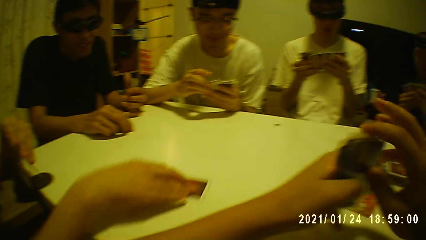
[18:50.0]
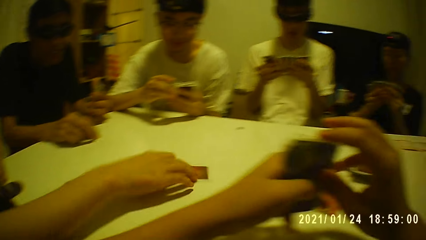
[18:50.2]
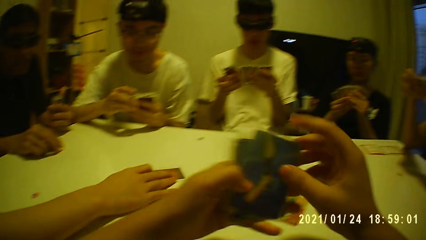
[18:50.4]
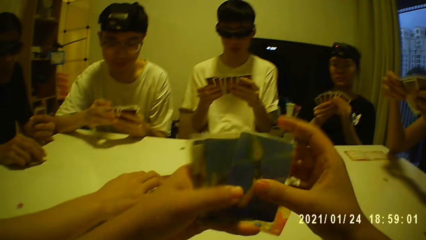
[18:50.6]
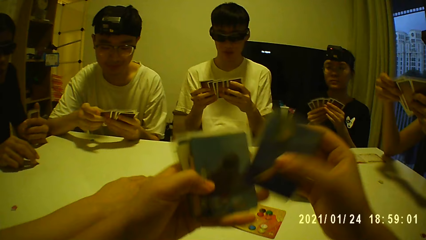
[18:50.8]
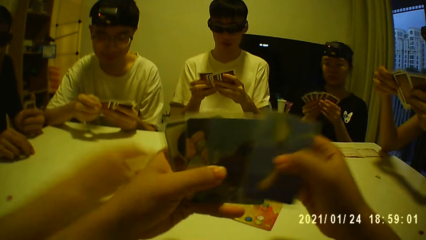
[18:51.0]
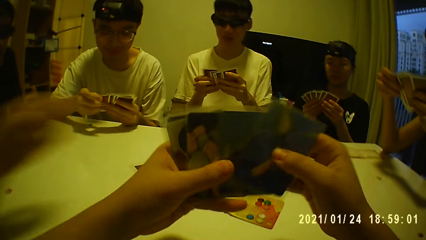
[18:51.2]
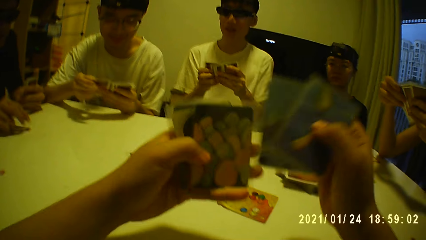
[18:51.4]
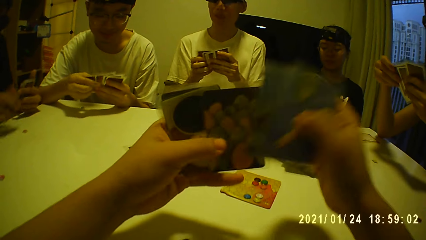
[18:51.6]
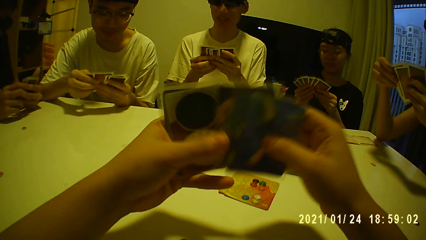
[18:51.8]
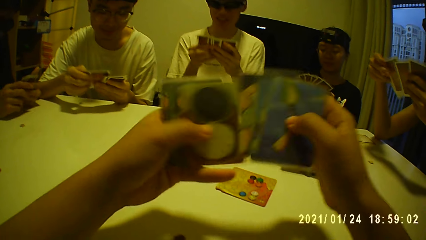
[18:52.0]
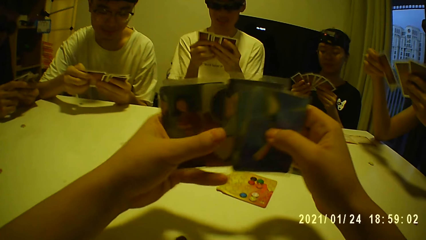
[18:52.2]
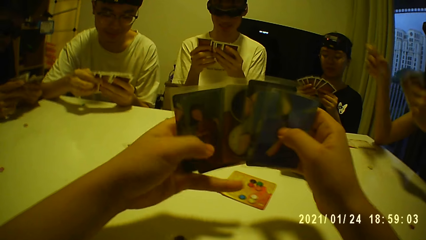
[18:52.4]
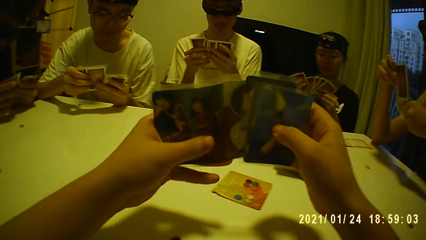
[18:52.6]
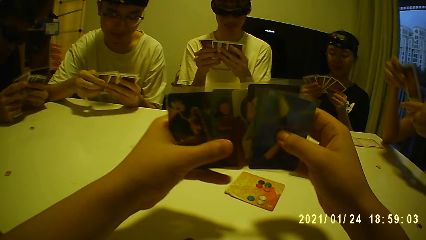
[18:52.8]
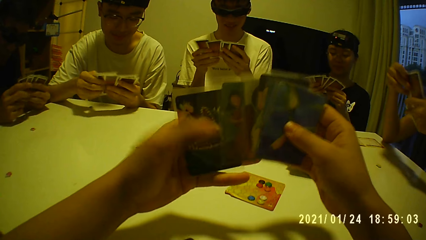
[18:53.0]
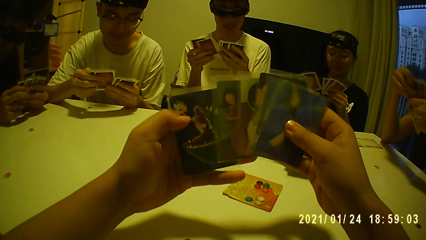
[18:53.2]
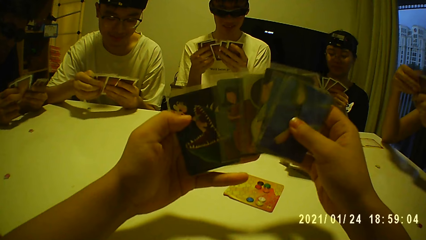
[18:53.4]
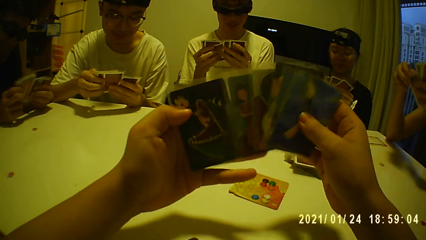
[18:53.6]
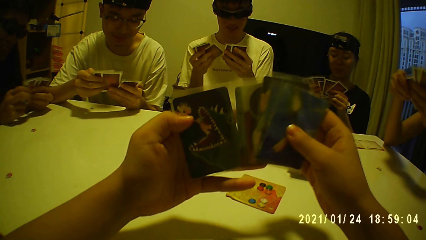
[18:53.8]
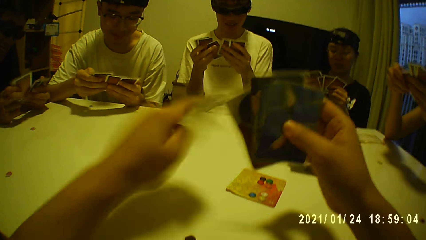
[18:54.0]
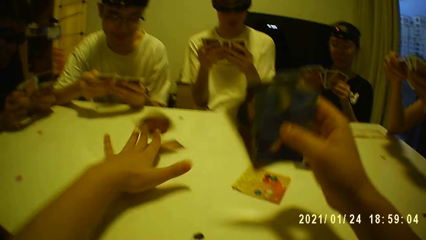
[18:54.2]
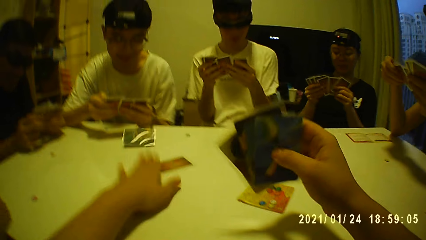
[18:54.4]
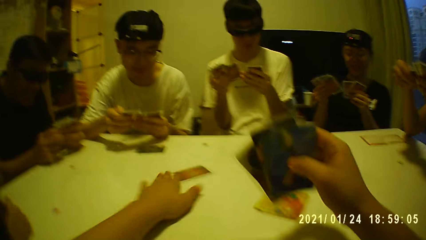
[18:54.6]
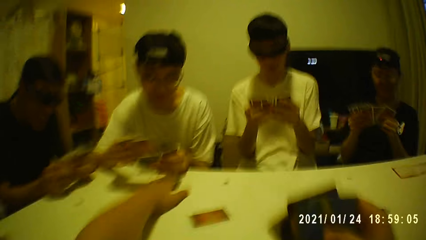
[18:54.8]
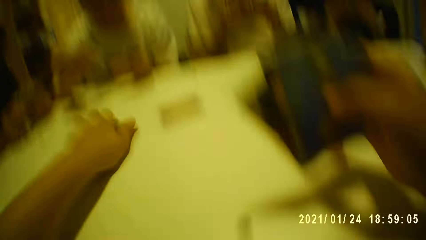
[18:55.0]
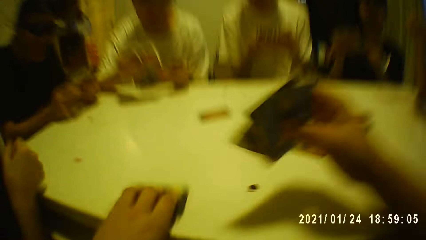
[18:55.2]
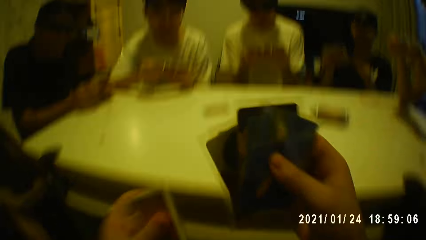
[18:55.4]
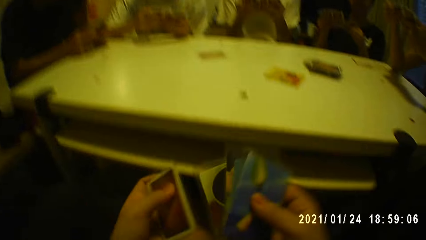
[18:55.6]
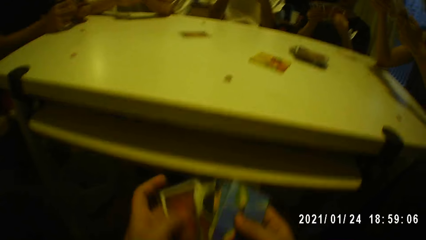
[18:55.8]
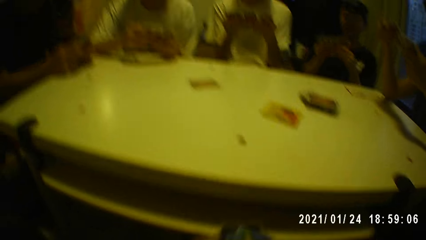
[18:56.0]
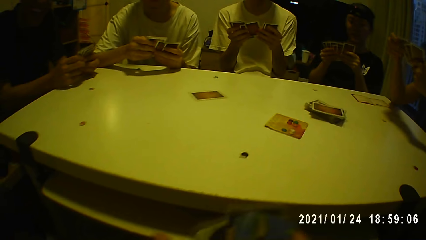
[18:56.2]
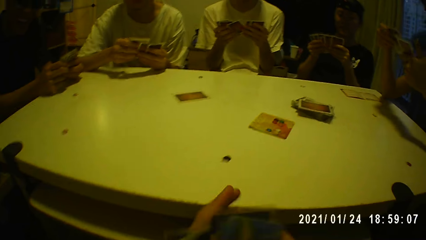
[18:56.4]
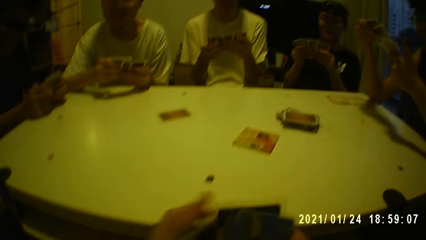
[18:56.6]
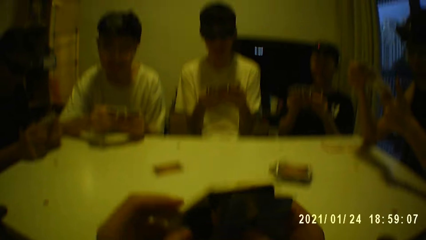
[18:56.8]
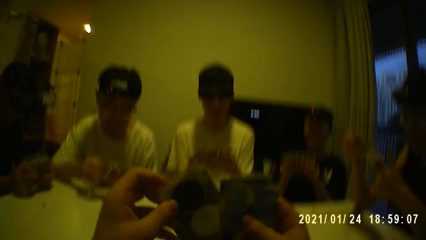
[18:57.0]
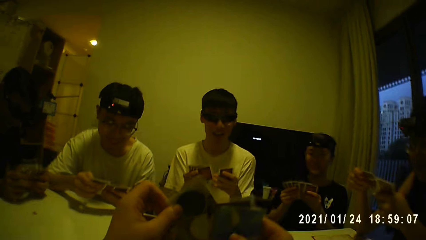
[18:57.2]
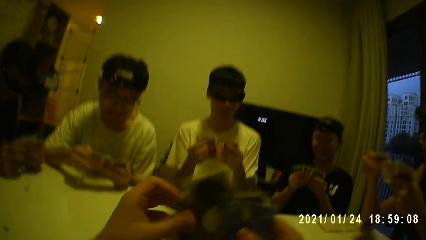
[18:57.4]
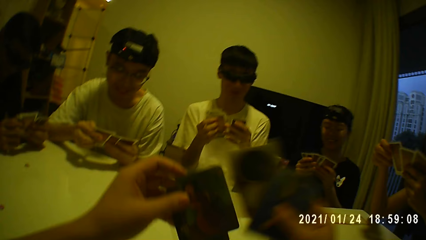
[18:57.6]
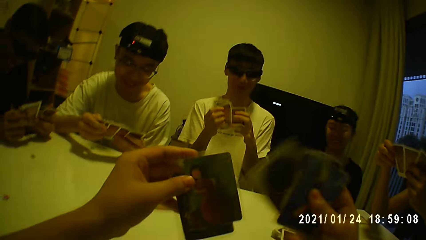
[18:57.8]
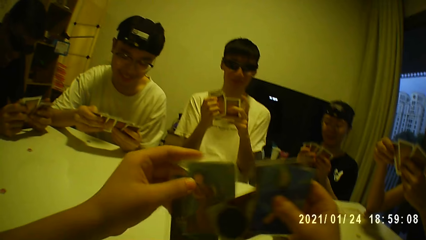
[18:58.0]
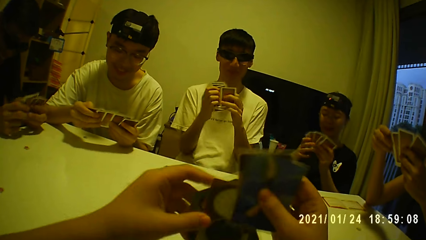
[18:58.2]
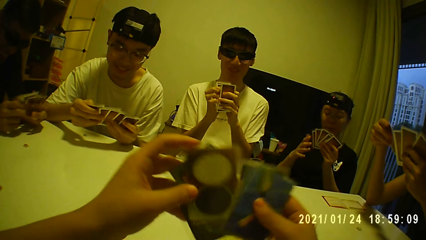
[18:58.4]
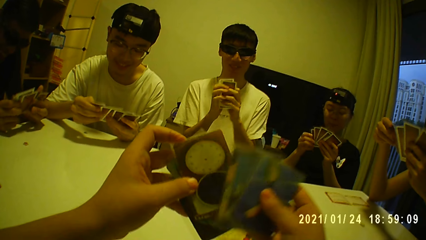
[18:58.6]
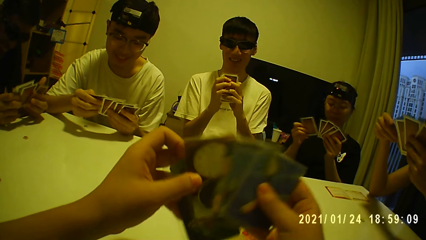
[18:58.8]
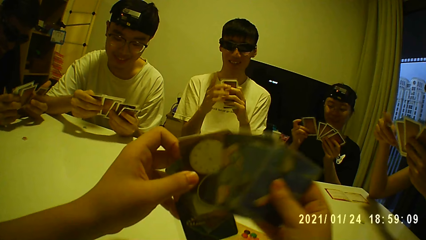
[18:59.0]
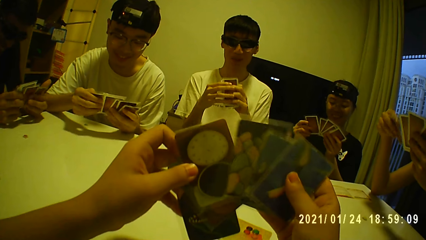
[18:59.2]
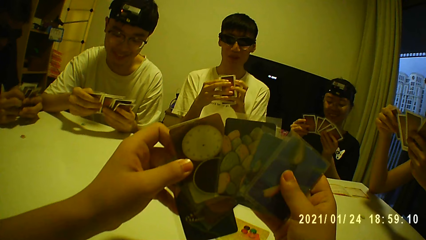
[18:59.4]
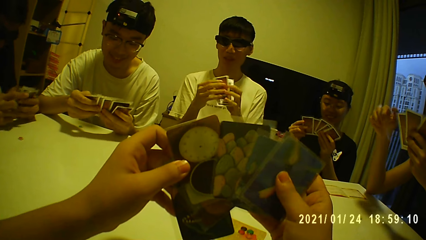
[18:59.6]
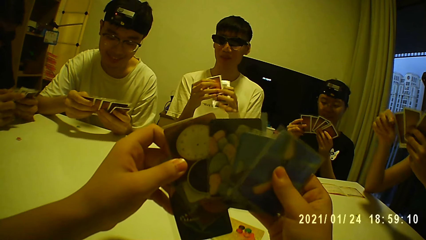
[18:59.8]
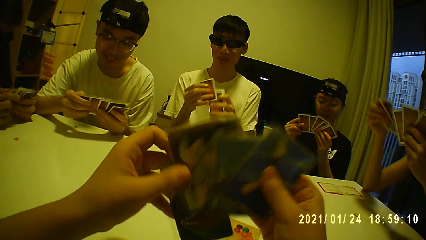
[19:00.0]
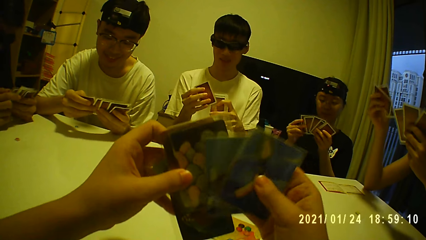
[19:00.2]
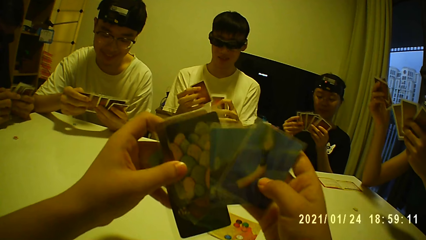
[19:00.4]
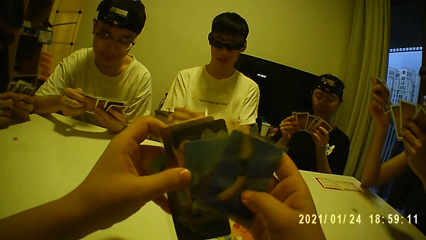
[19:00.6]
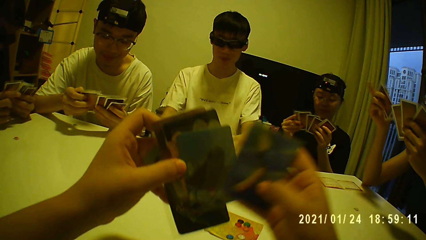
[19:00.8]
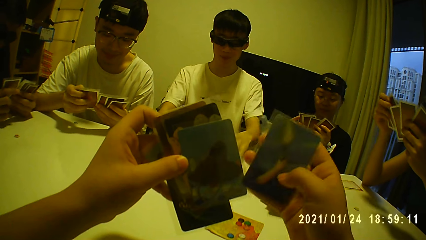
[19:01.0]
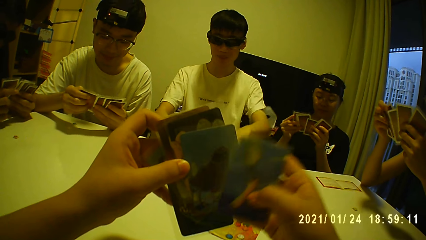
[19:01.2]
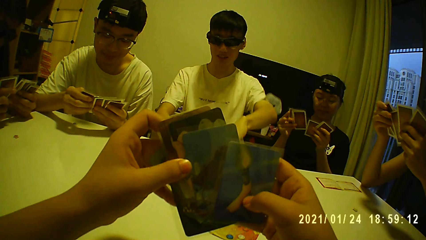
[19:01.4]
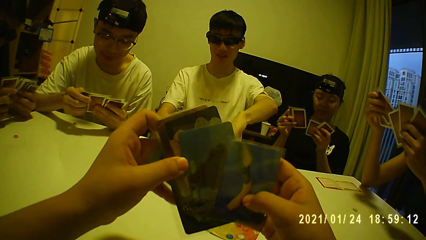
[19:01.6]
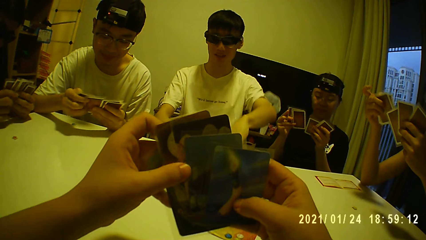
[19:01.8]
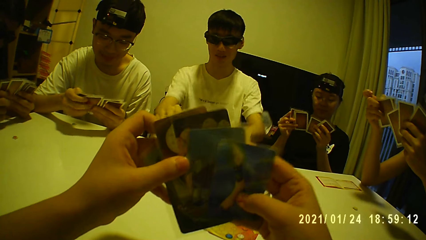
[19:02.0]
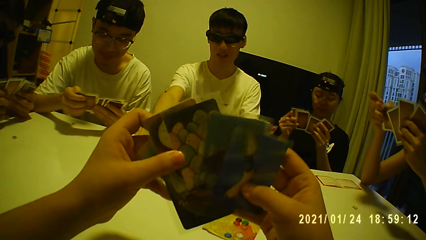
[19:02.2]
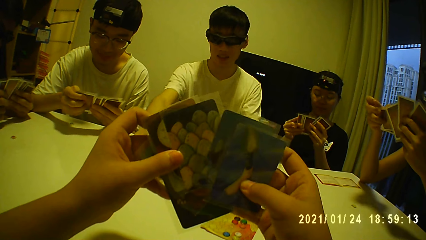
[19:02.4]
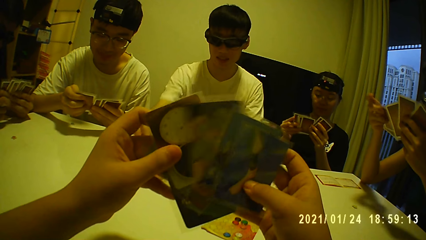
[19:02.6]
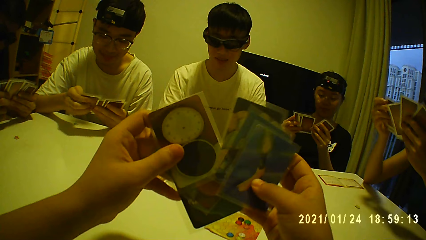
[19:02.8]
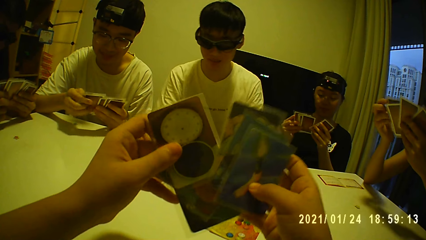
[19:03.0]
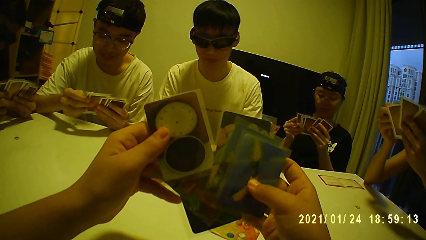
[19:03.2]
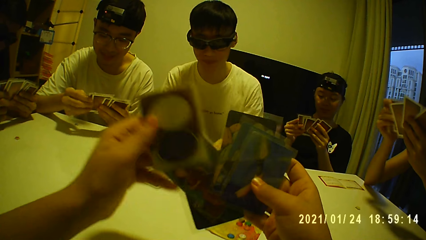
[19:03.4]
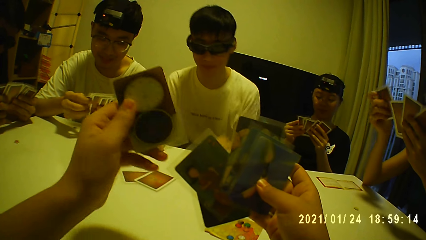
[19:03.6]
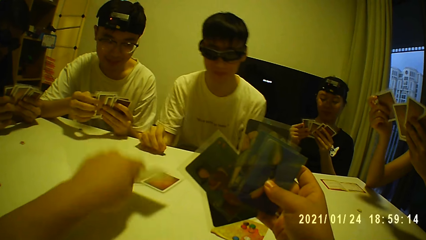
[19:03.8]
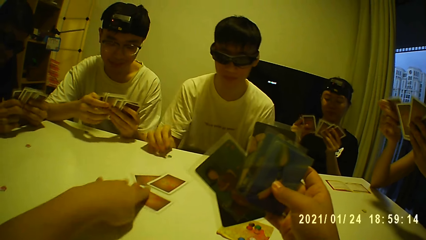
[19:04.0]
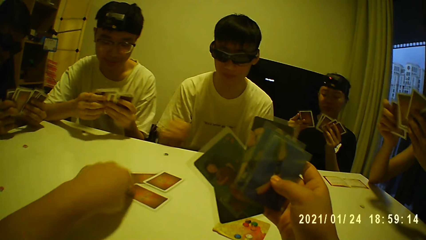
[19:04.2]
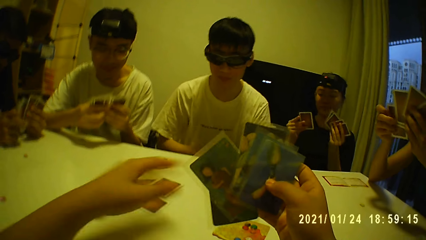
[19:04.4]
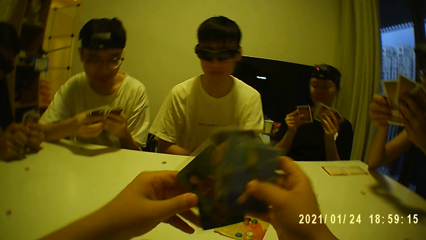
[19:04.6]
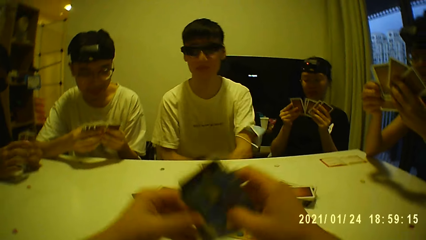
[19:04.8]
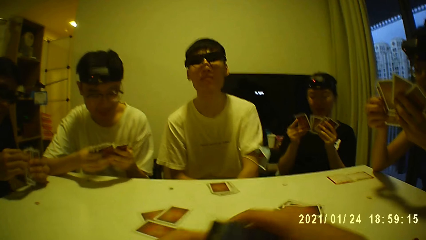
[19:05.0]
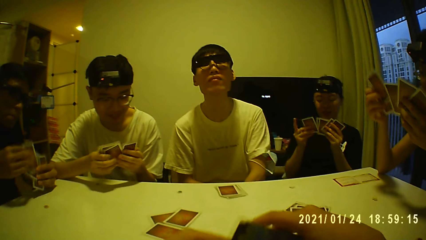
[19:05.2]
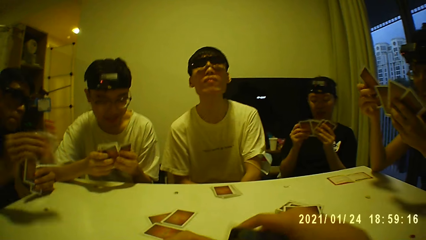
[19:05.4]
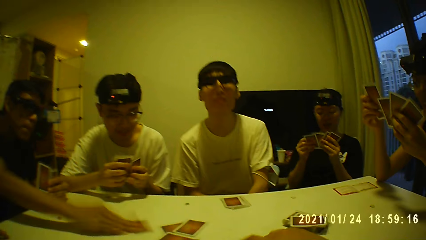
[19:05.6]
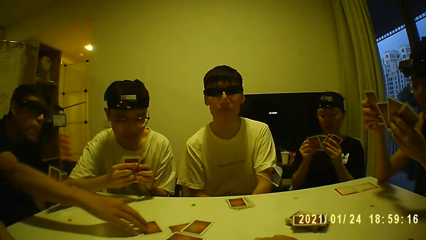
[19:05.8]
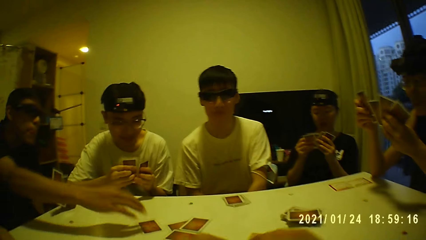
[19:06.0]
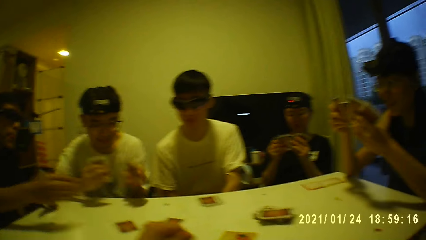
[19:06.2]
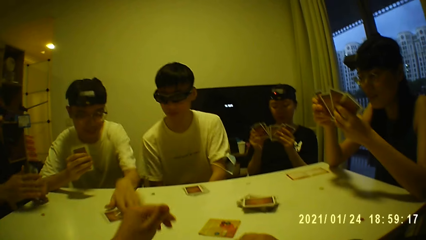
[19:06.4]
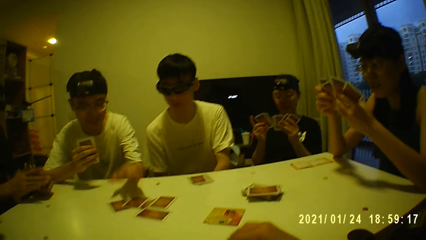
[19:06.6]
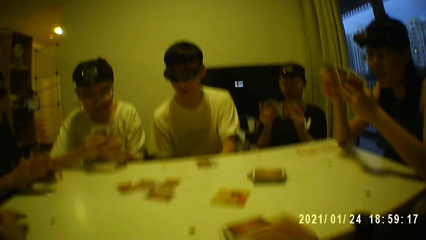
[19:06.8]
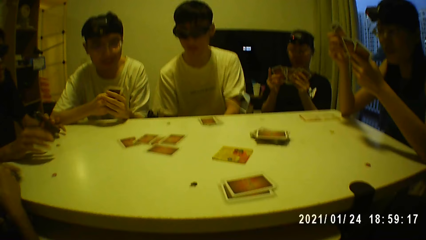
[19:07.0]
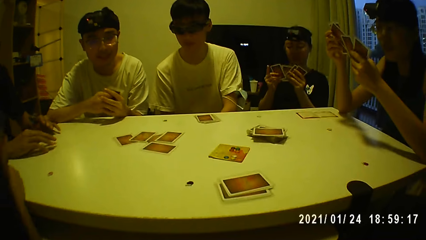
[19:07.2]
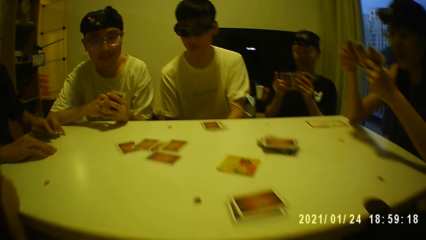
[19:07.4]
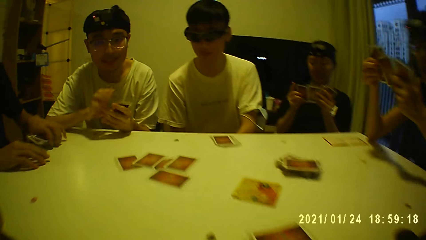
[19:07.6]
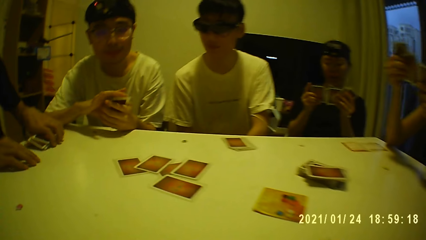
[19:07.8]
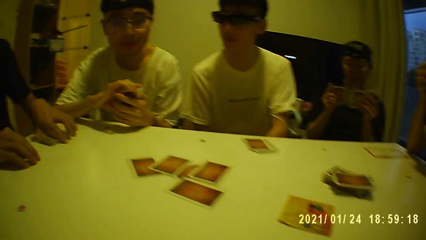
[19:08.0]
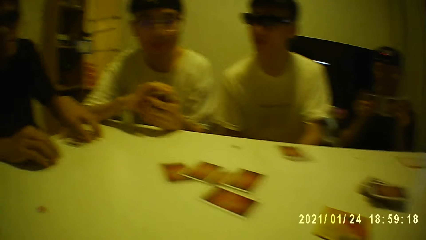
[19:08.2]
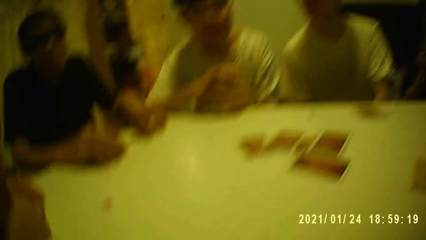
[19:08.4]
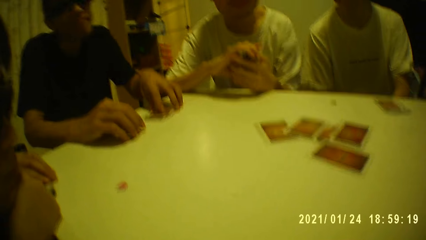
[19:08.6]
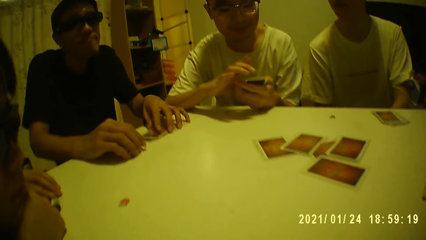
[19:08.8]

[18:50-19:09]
A man drops a card on the table with his right hand. The camera wearer looks at his cards in his hands. He drops a card on the table with his left hand. He arranges cards in both hands. Another man drops a card on the table with his right hand. The camera wearer drops a card on the table with his right hand. A third man drops a card on the table with his right hand. A fourth man drops a card on the table with his left hand. The third man drops cards on the table.
